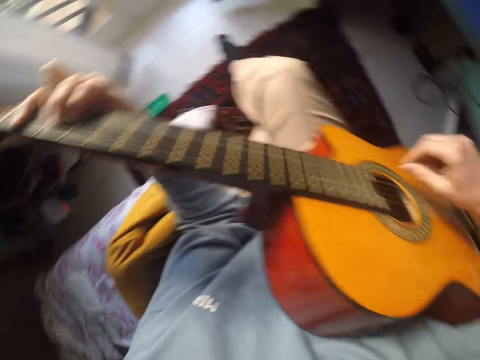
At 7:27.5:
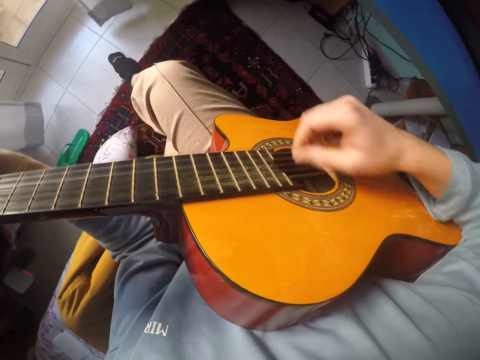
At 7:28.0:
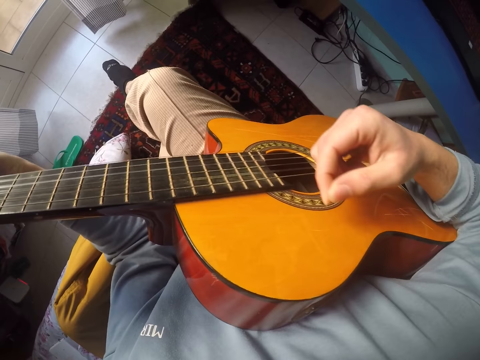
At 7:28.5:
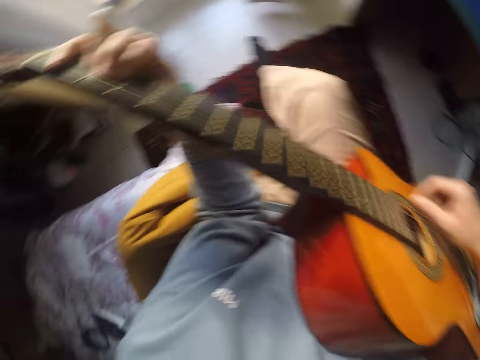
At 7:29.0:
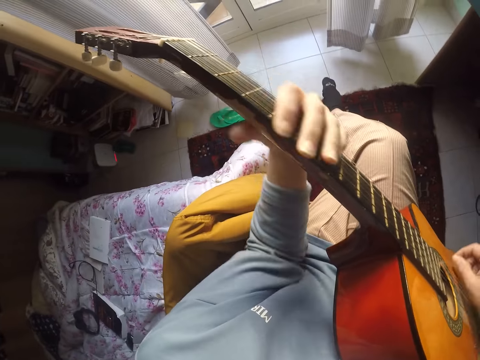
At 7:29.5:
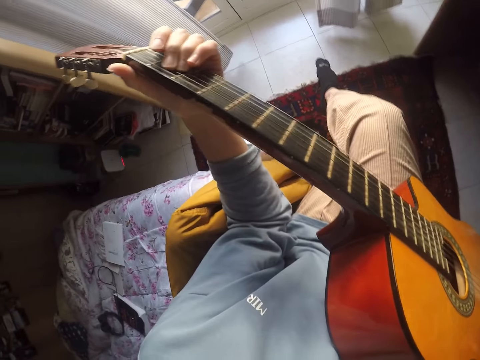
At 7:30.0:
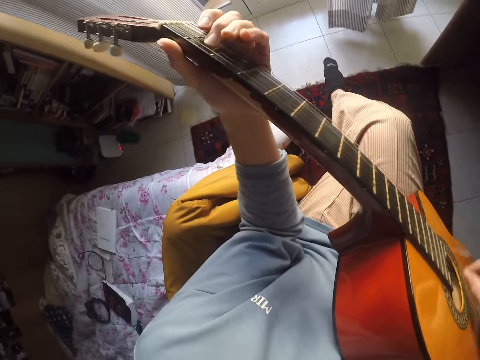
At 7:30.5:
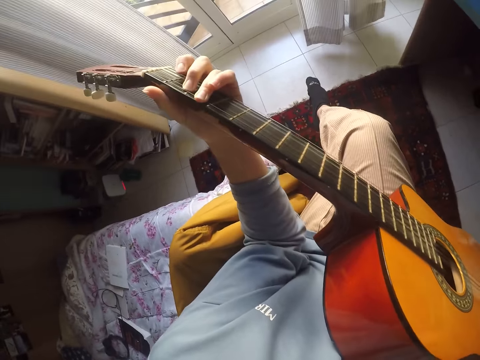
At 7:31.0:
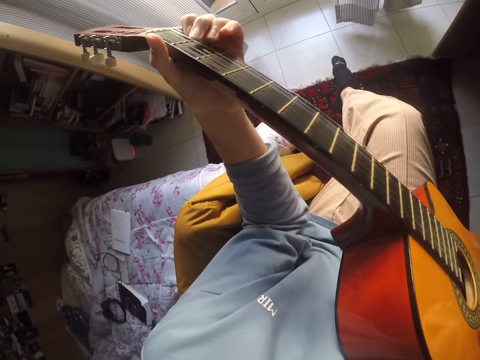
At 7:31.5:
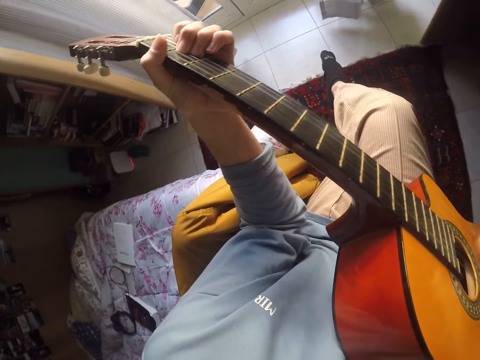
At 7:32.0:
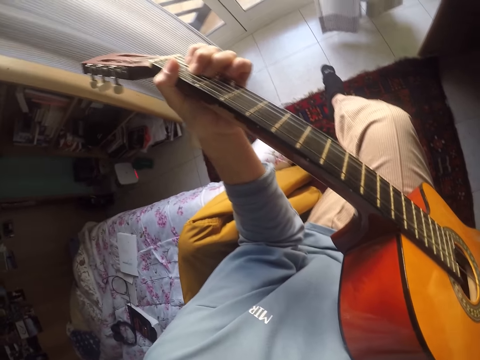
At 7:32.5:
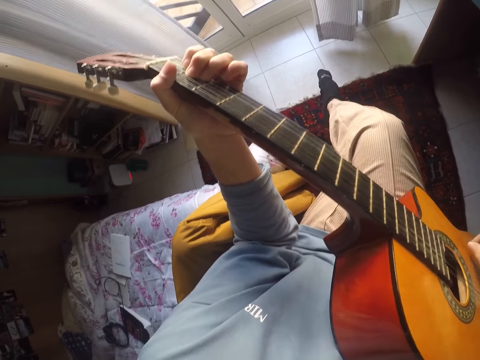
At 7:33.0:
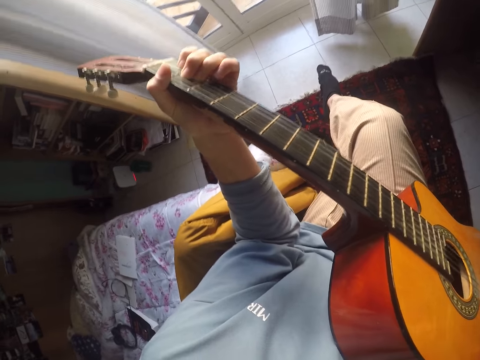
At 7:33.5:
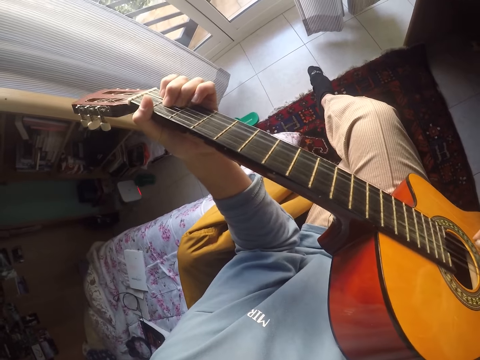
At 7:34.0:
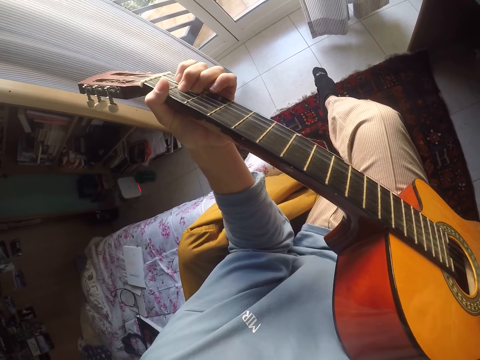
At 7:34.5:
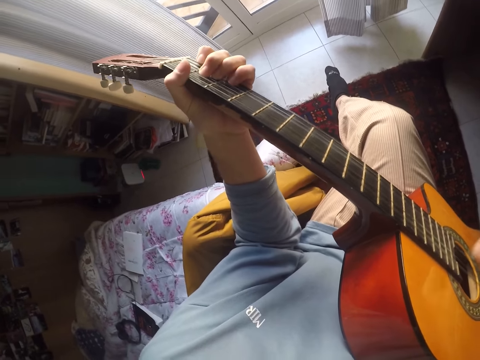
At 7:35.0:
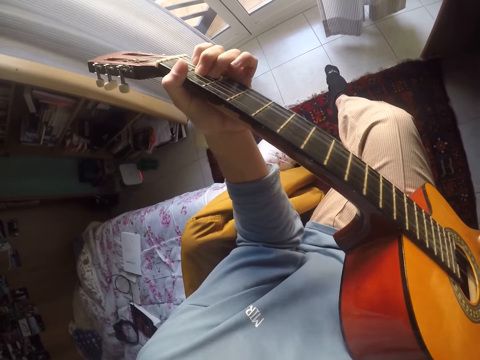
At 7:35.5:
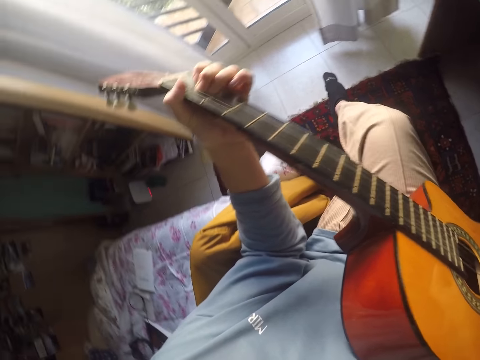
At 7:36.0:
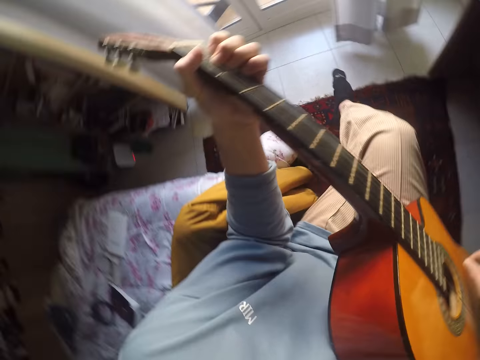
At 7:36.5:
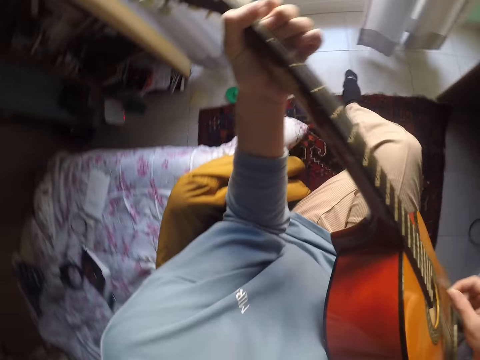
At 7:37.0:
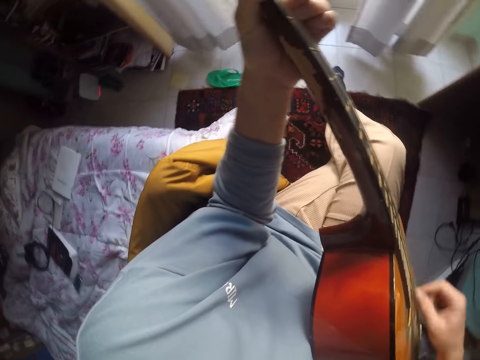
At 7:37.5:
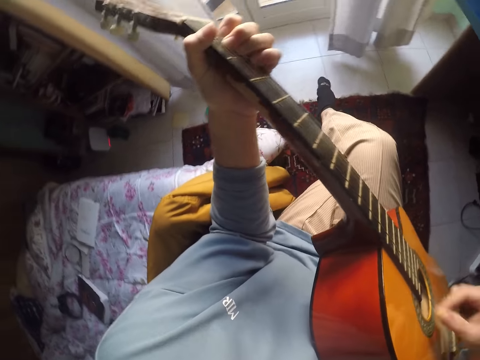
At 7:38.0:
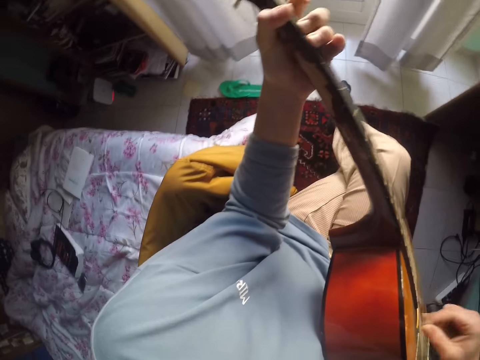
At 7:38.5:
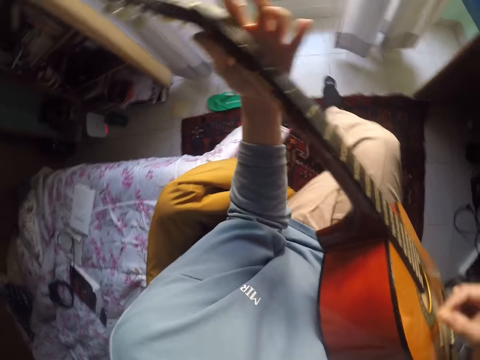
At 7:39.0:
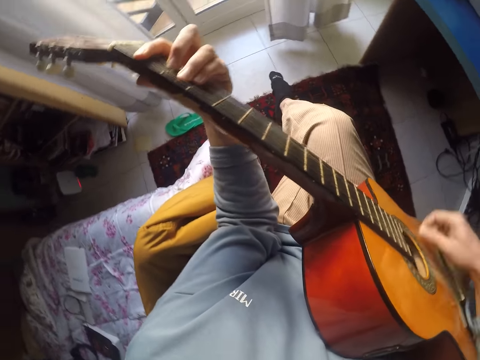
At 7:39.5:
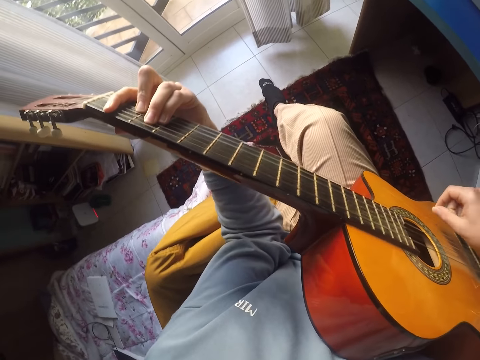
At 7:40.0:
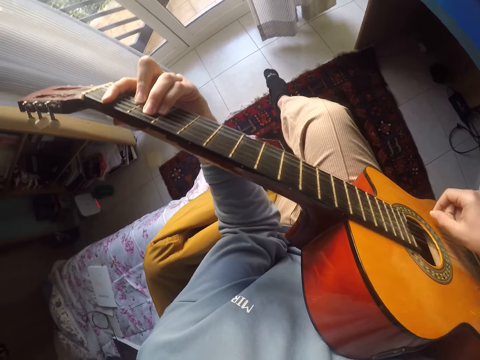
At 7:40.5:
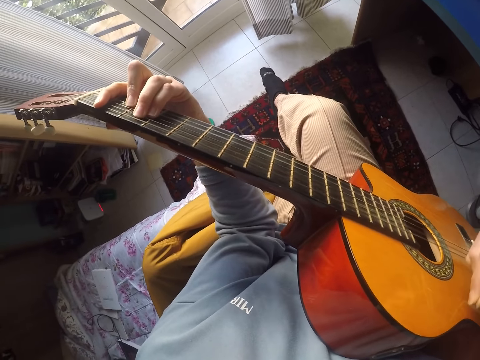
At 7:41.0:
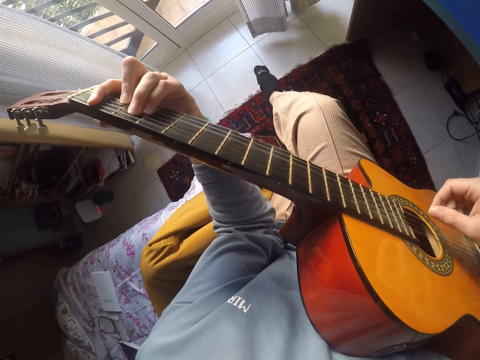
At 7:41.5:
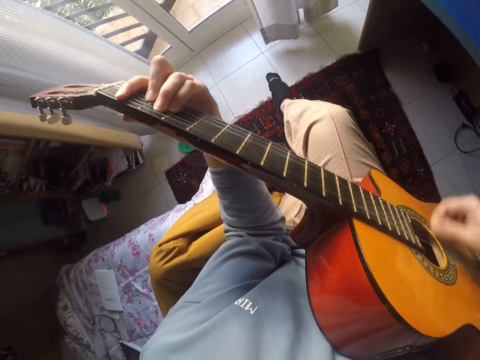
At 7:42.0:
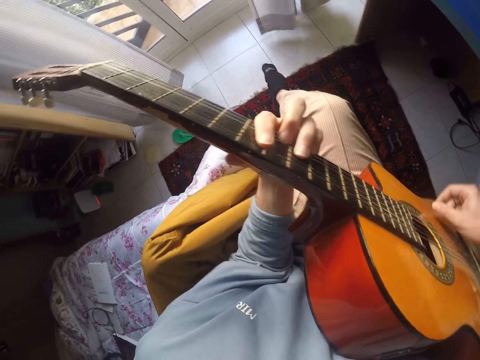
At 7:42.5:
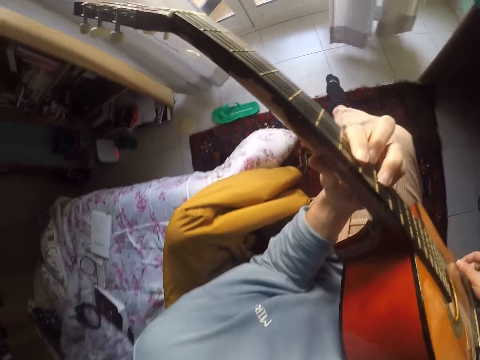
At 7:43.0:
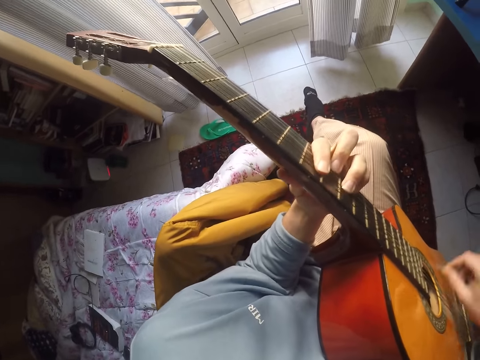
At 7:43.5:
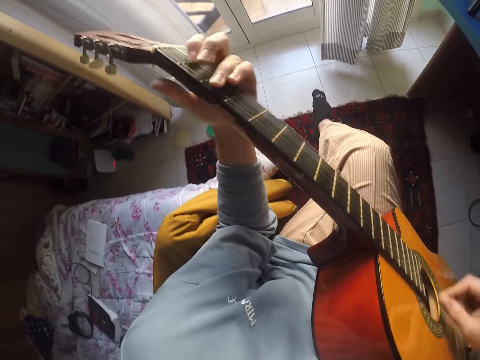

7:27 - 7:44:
The camera wearer plays guitar. They play guitar repeatedly.

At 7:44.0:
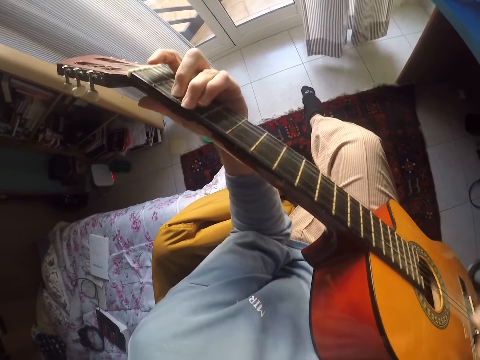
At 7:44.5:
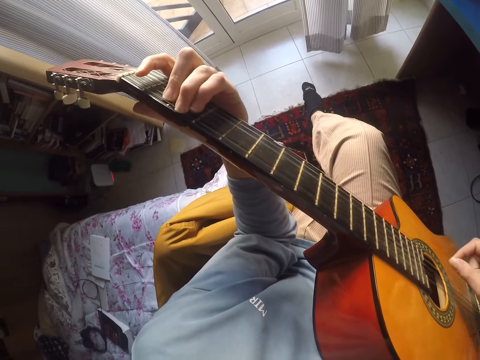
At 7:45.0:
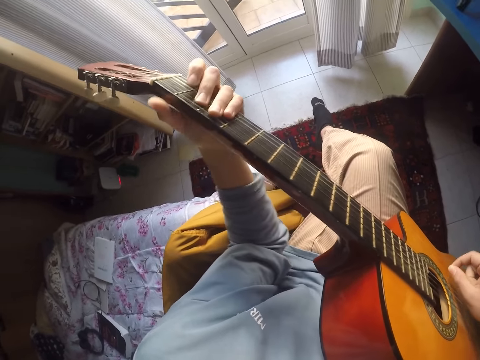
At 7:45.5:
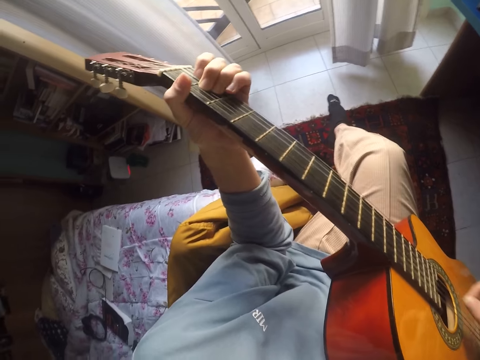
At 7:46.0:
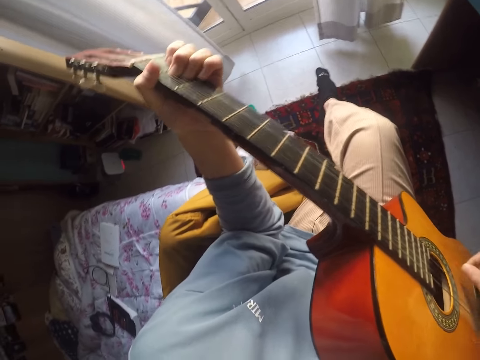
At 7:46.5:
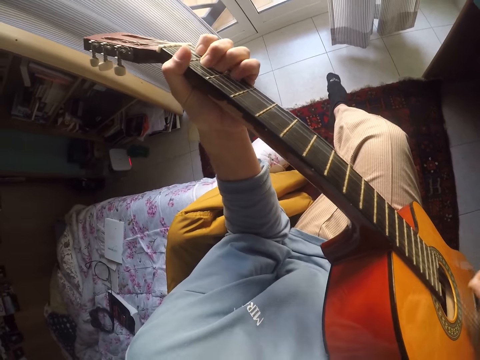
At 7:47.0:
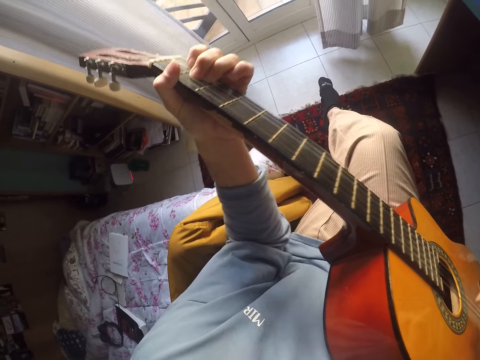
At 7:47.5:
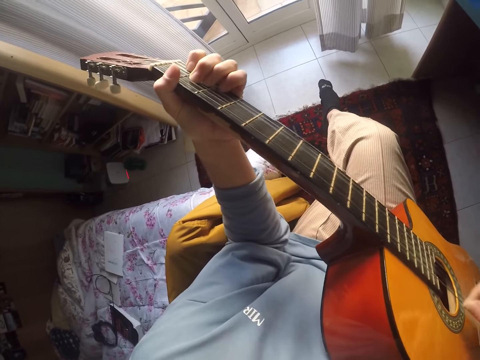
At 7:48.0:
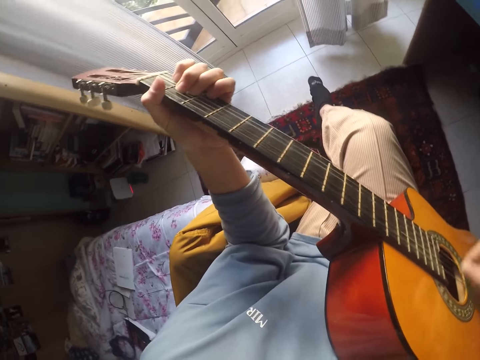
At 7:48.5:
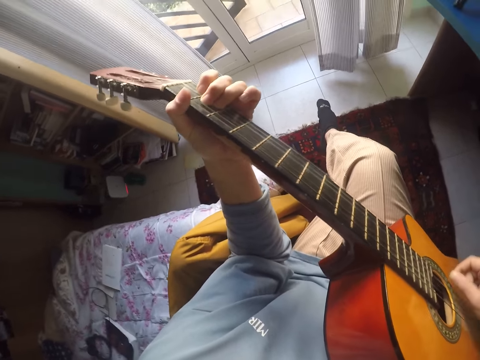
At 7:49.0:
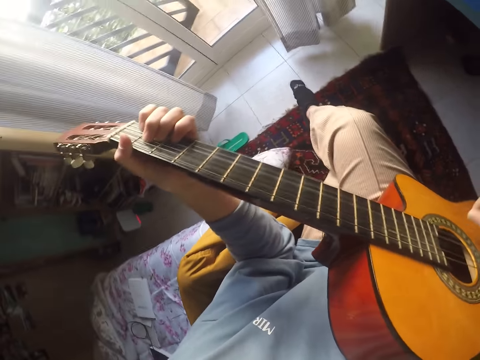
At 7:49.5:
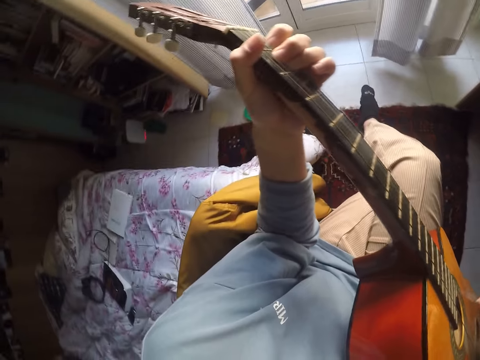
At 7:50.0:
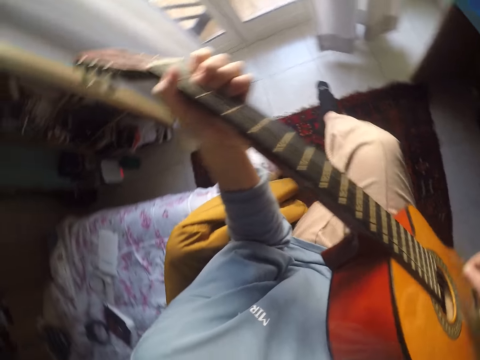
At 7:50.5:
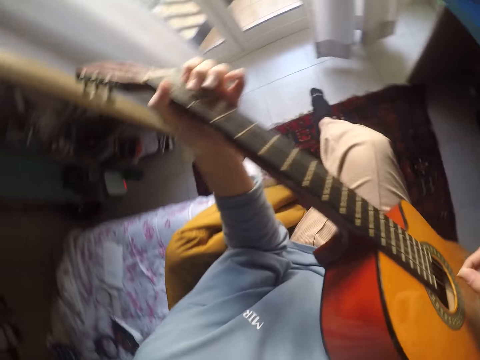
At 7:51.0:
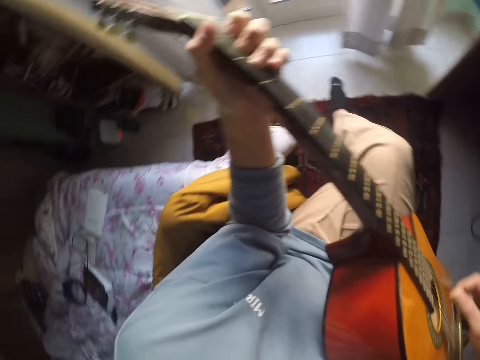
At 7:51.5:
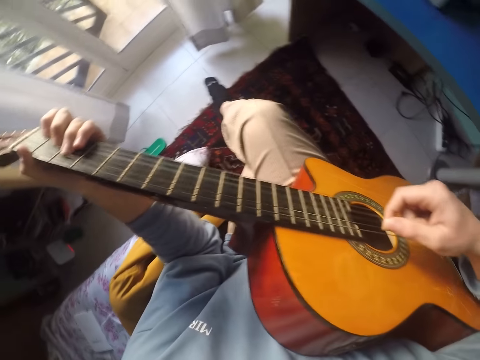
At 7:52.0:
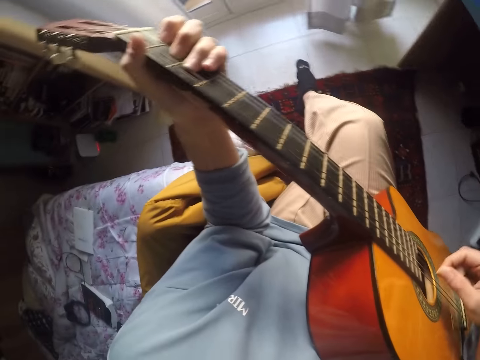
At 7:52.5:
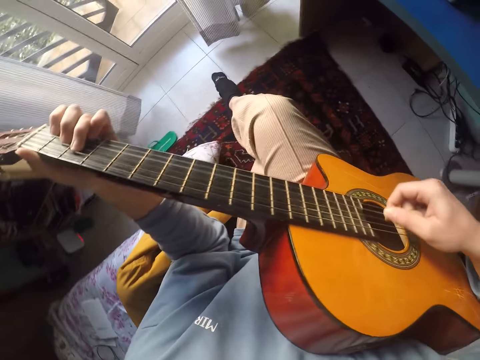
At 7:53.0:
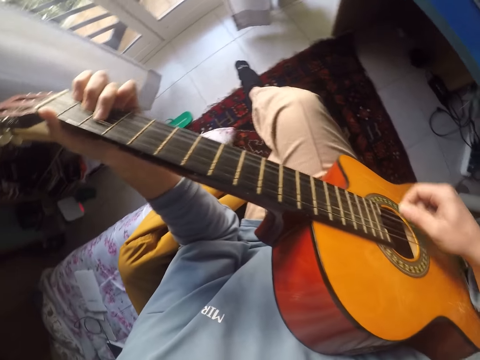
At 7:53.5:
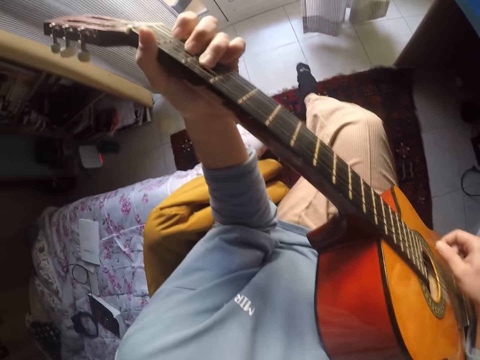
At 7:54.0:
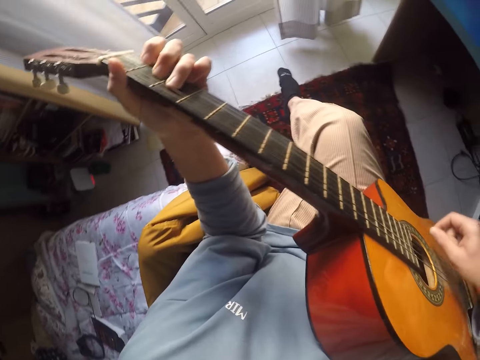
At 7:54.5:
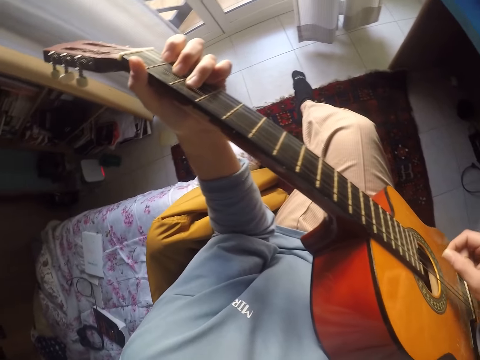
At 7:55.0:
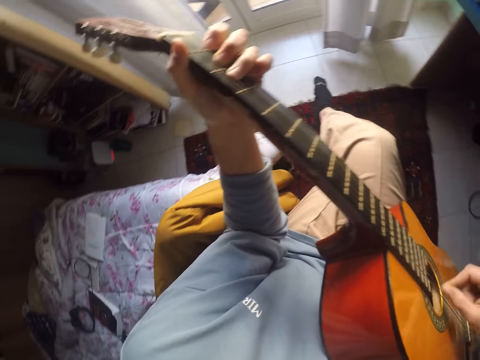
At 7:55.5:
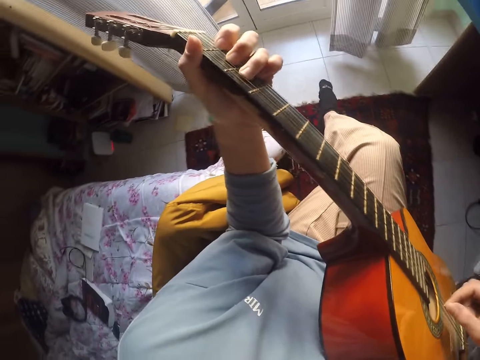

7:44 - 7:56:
The camera wearer looks around. They play guitar.
